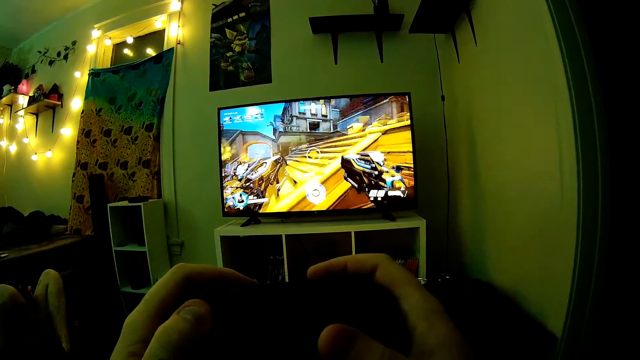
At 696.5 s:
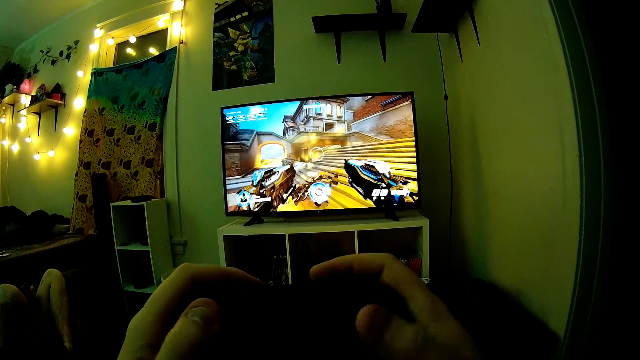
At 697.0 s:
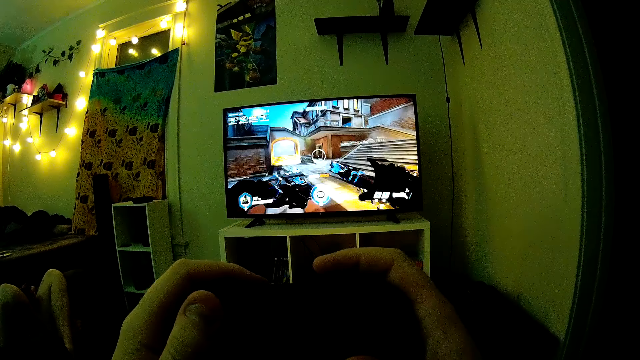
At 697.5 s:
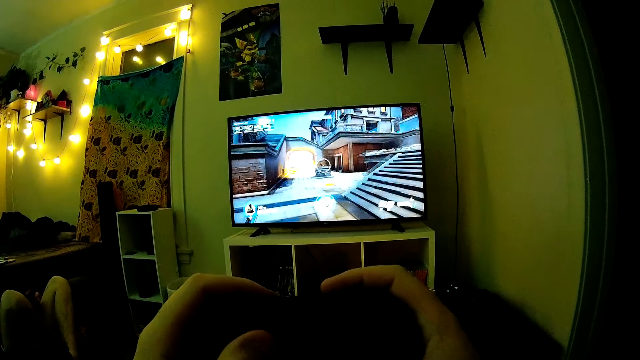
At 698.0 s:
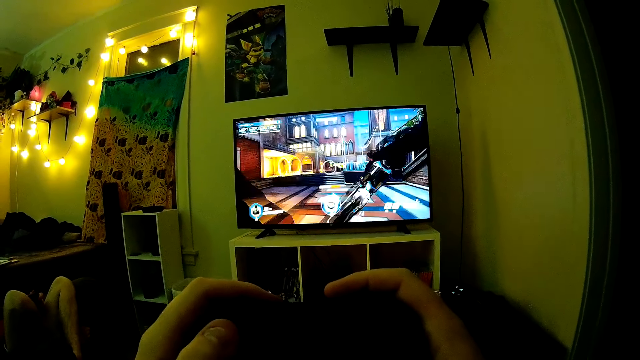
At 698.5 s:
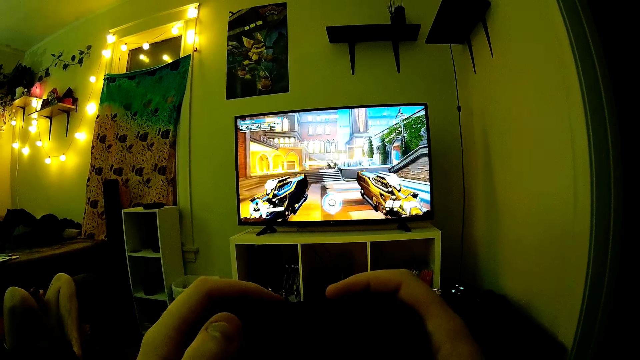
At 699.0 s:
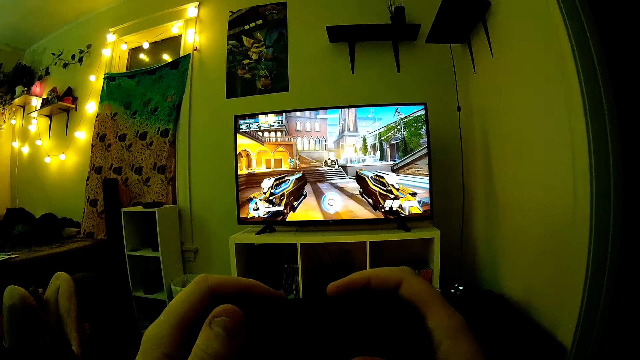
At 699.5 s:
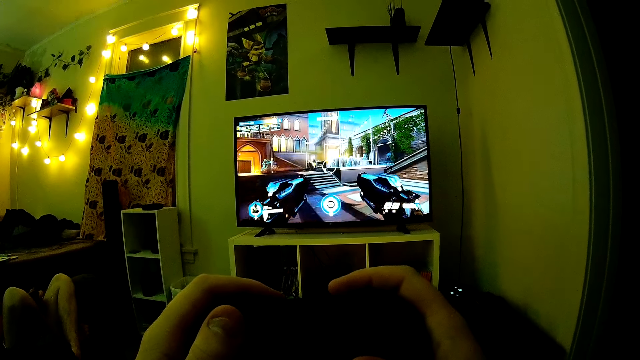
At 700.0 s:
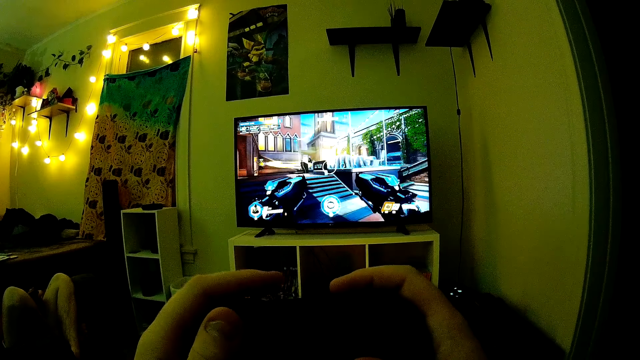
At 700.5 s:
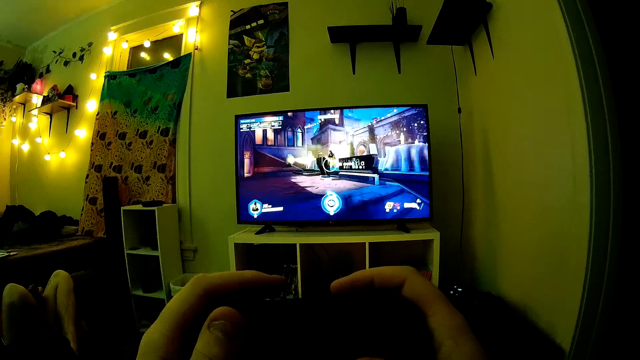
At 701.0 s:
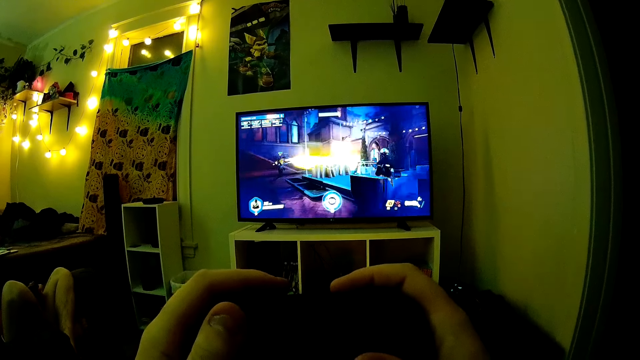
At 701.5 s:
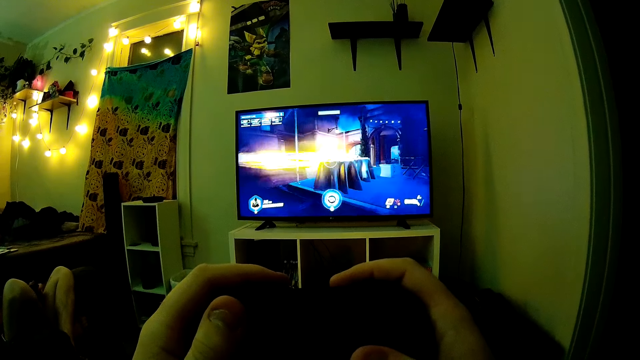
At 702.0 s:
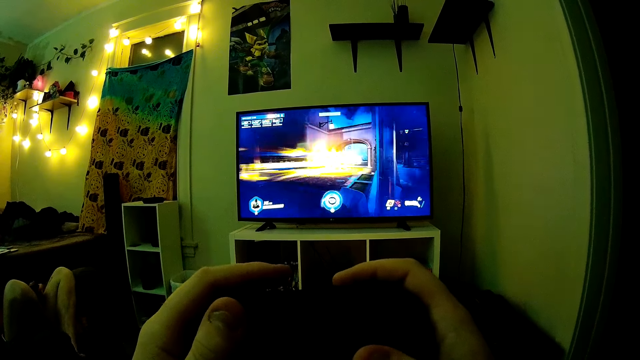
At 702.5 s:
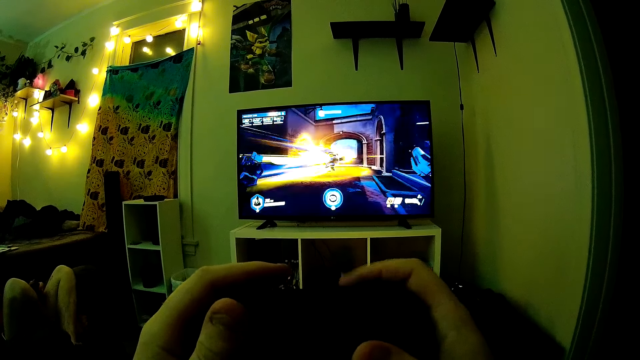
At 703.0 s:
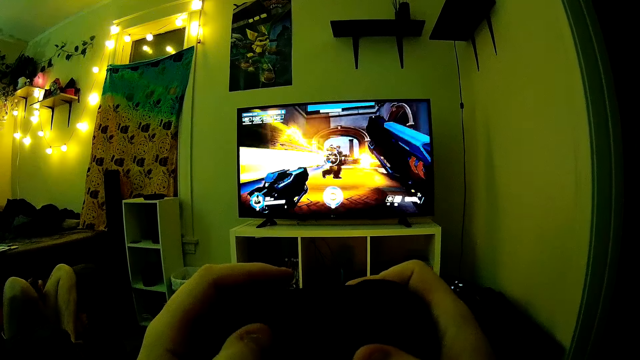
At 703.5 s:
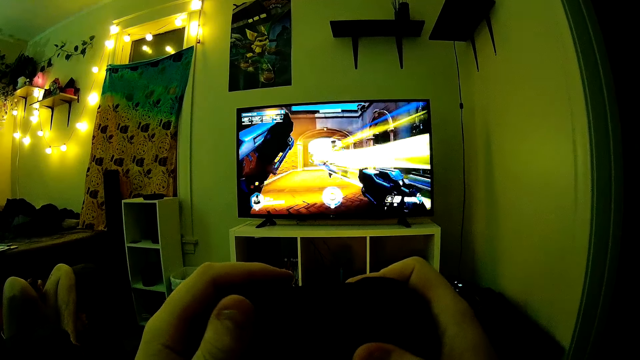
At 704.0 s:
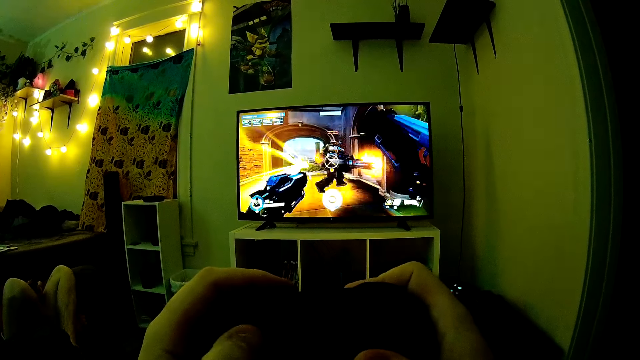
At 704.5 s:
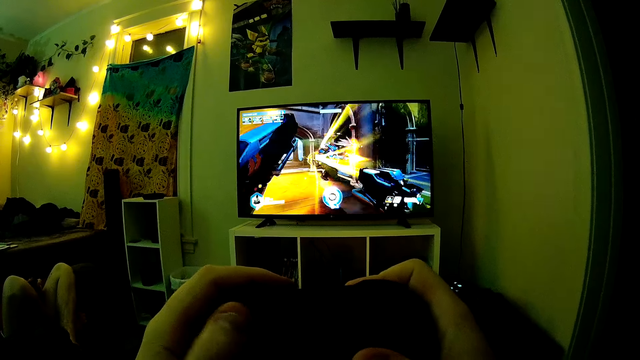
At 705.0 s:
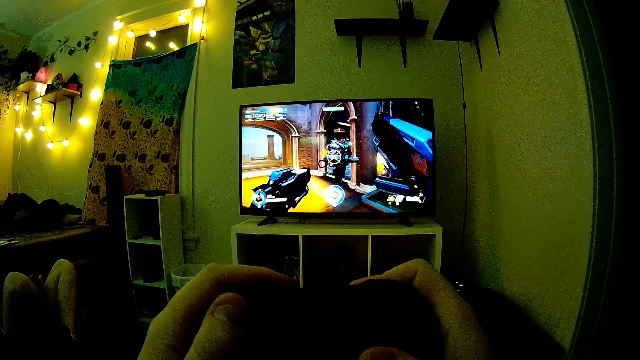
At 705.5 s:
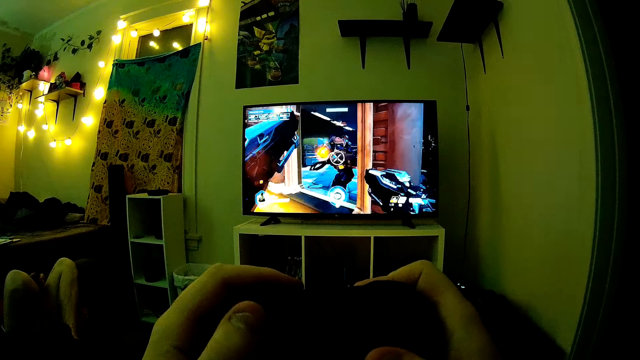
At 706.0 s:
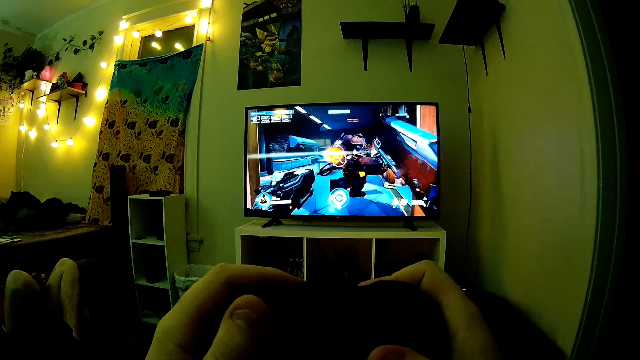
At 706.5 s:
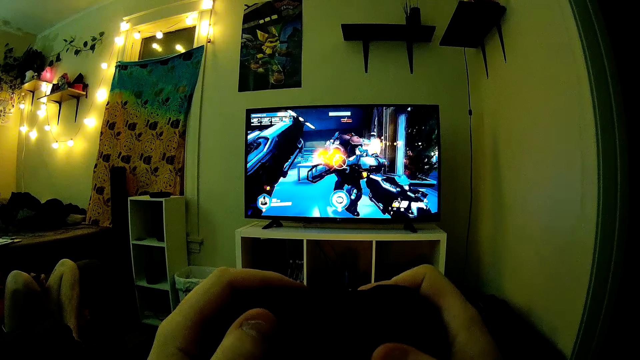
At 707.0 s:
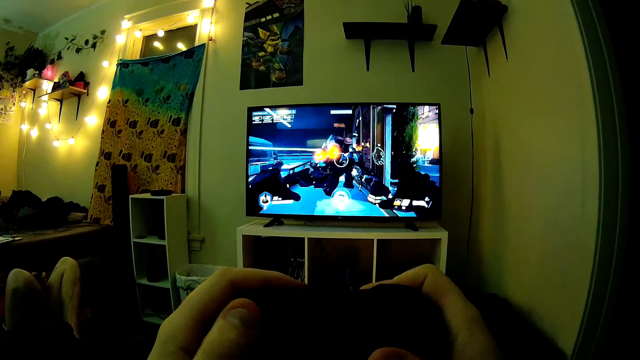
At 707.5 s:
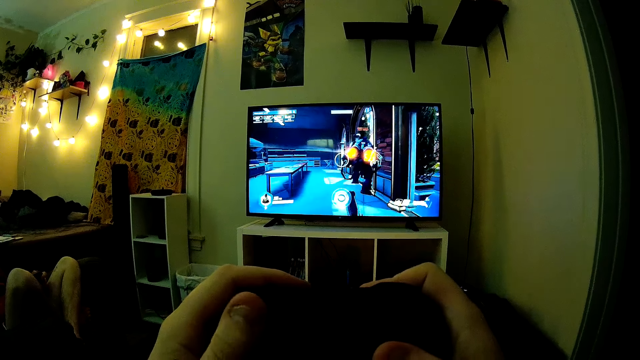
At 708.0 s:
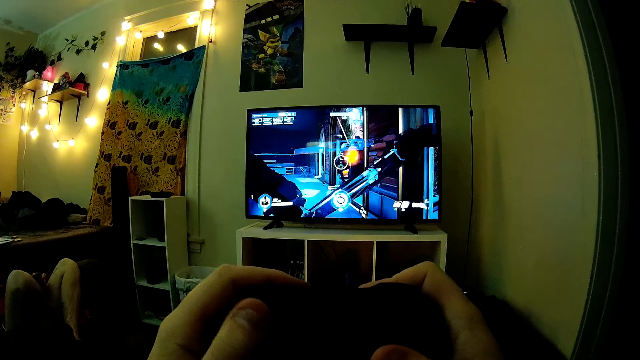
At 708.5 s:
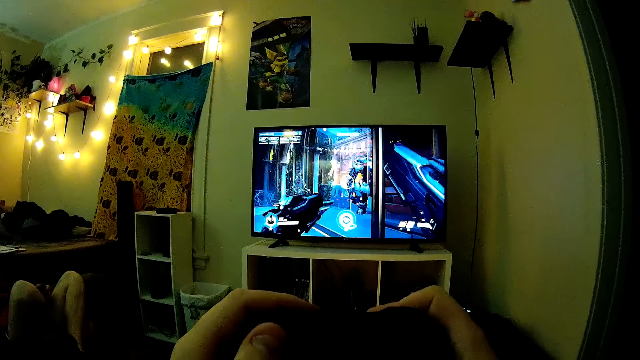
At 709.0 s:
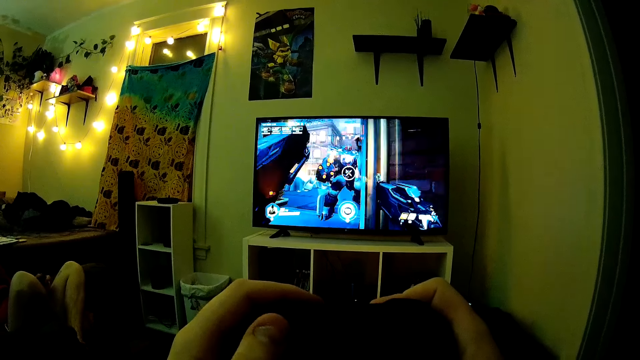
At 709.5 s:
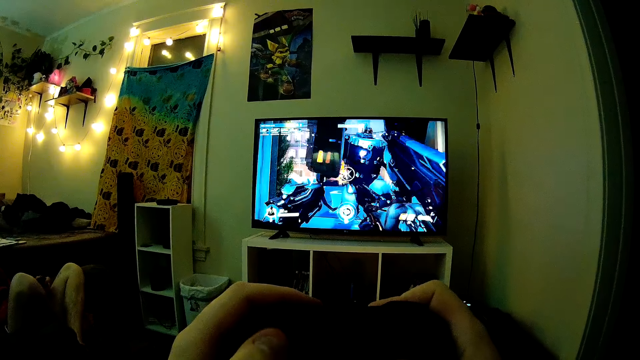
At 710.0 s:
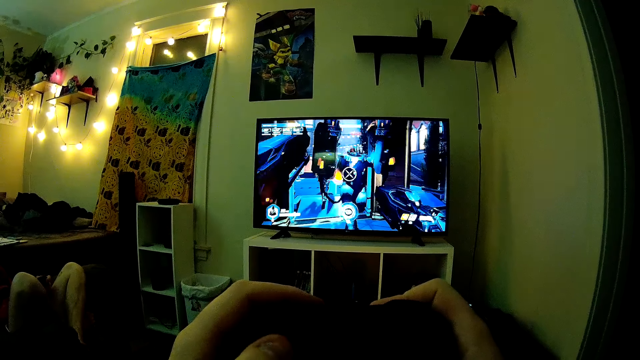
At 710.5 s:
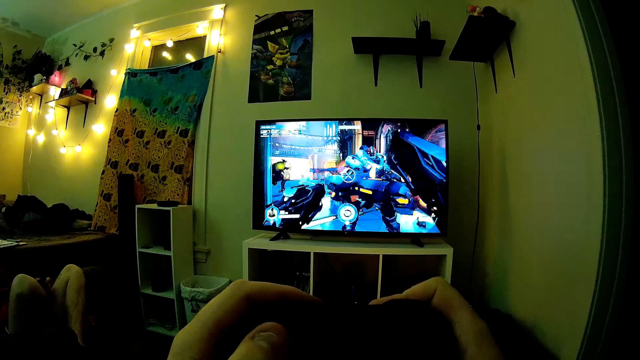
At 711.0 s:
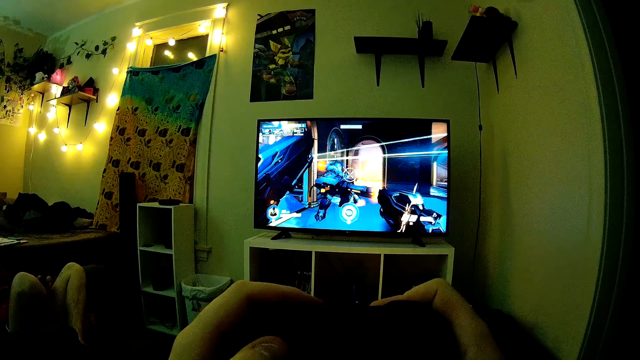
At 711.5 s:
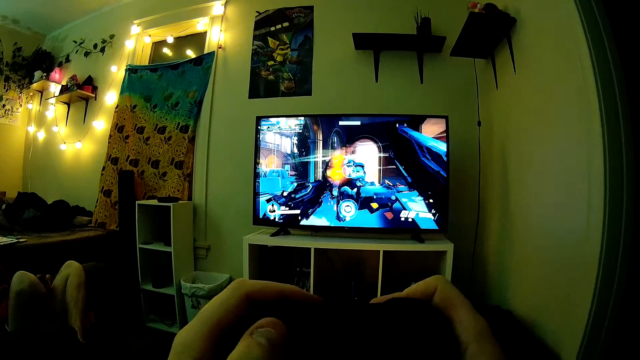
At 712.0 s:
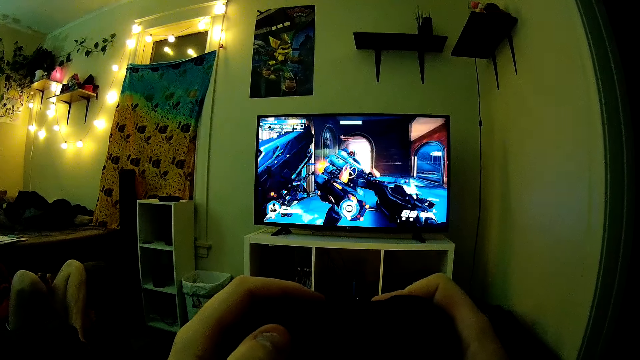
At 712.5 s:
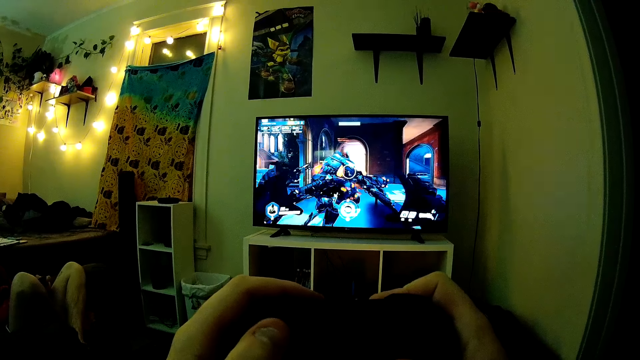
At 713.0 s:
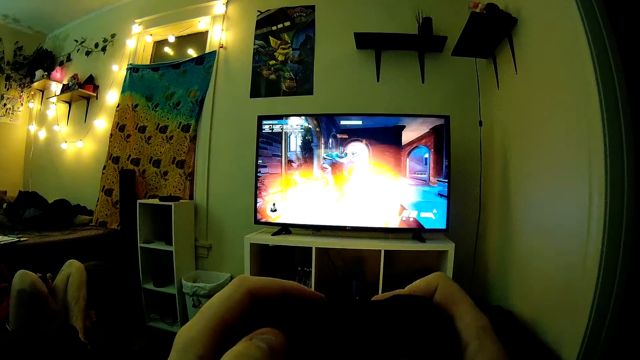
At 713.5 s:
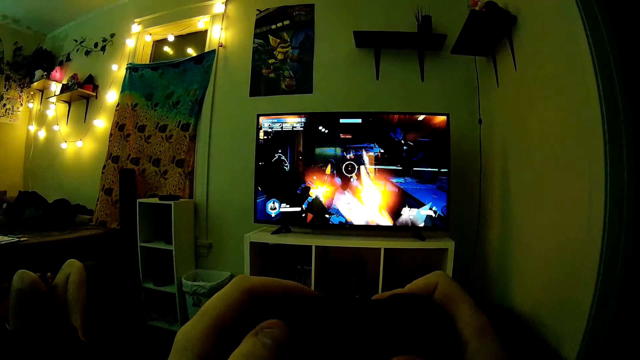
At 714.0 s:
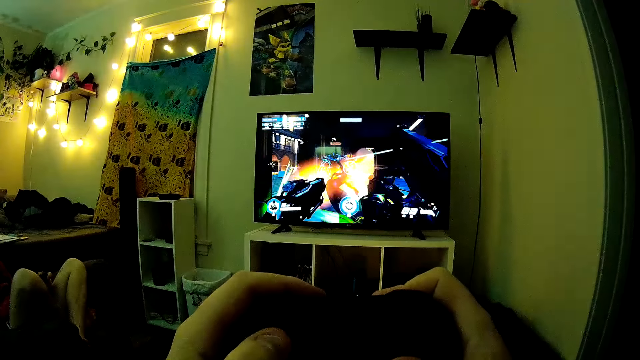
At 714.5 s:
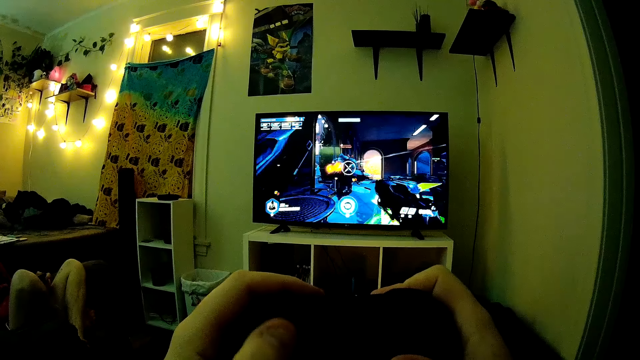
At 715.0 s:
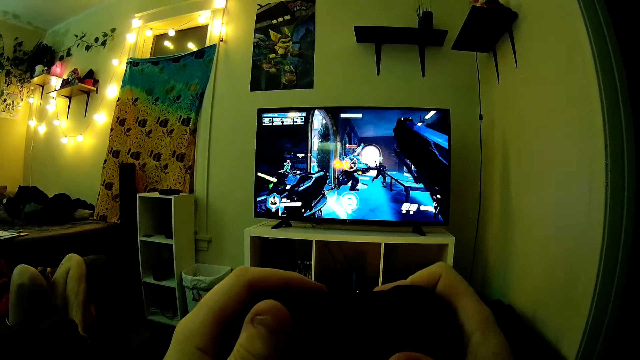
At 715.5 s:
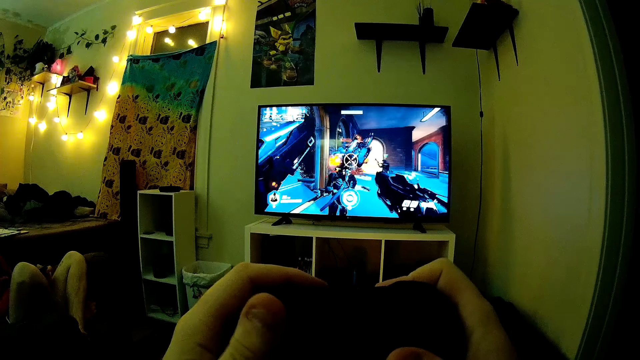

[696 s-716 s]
The camera wearer presses a button with the left hand. They press a button with the right hand. They press a button with the left hand. They press a button with the right hand.
